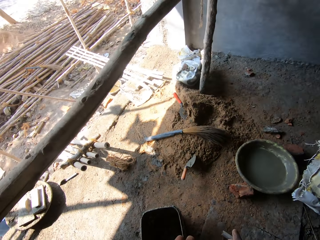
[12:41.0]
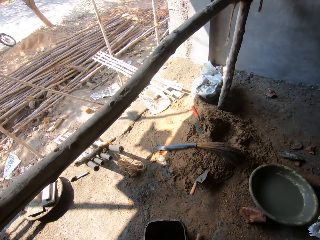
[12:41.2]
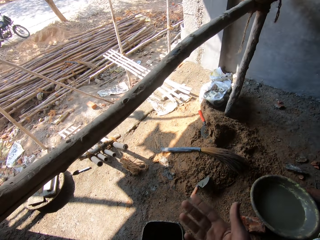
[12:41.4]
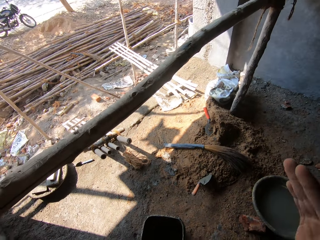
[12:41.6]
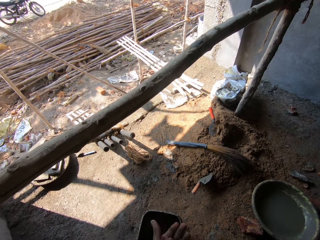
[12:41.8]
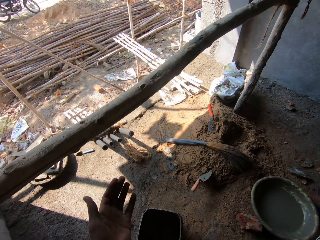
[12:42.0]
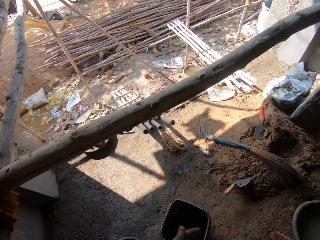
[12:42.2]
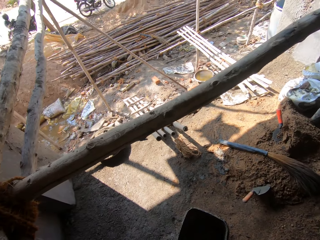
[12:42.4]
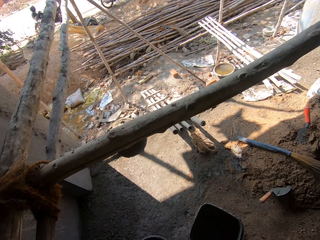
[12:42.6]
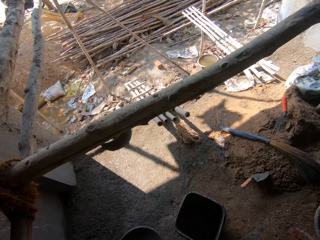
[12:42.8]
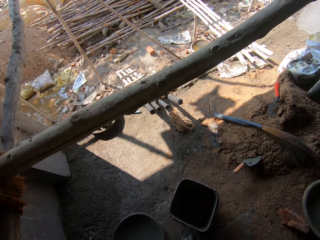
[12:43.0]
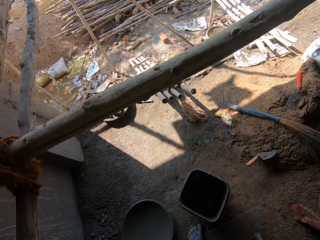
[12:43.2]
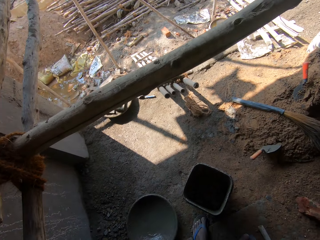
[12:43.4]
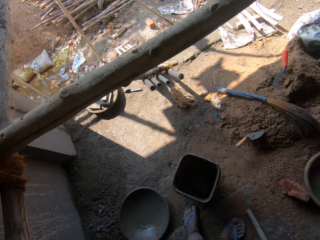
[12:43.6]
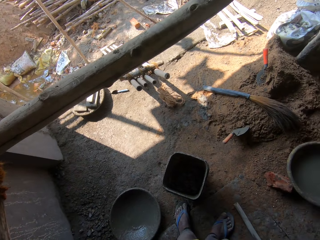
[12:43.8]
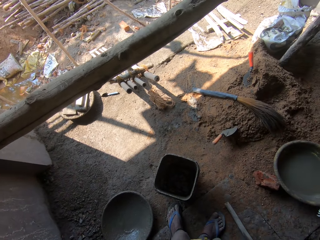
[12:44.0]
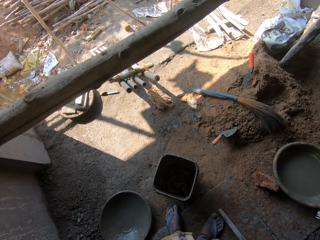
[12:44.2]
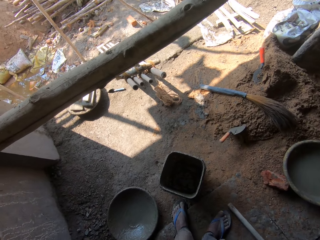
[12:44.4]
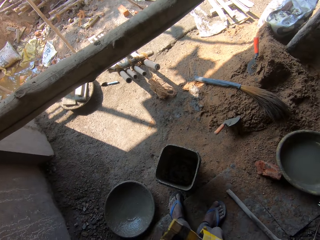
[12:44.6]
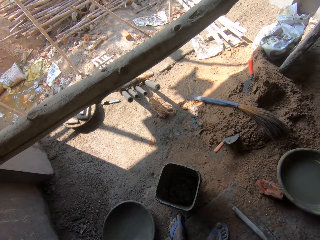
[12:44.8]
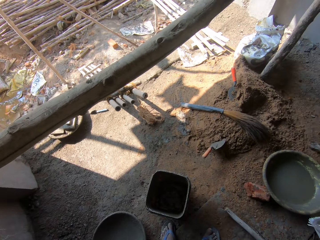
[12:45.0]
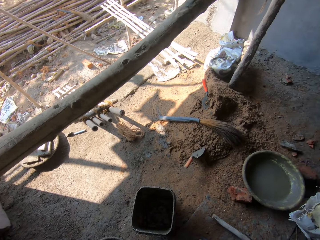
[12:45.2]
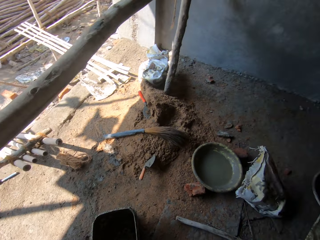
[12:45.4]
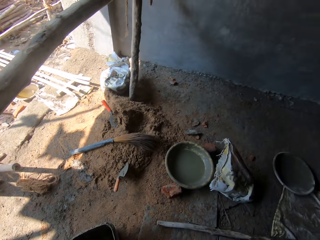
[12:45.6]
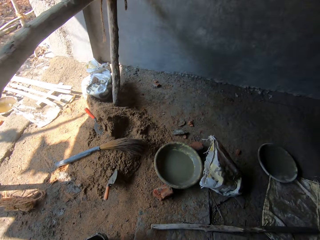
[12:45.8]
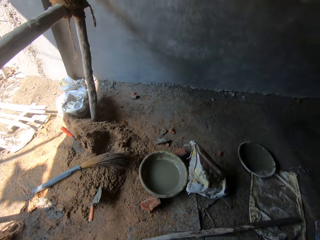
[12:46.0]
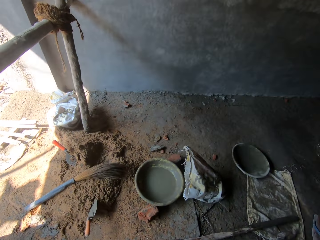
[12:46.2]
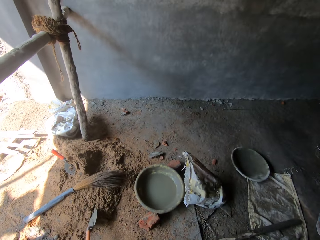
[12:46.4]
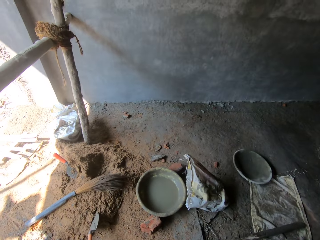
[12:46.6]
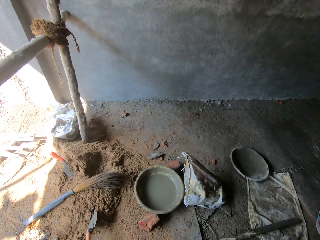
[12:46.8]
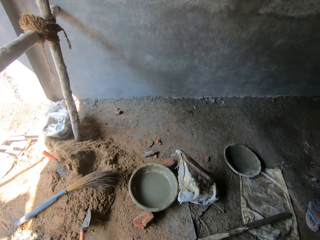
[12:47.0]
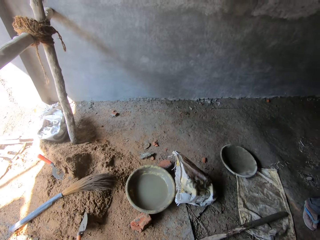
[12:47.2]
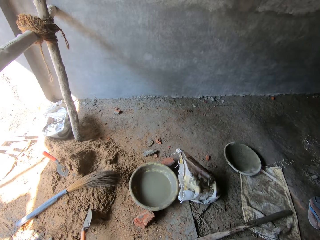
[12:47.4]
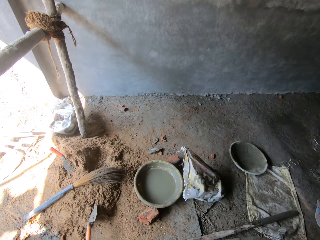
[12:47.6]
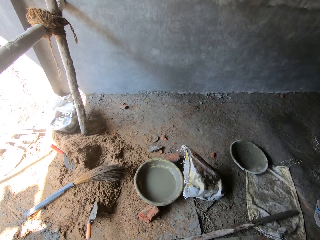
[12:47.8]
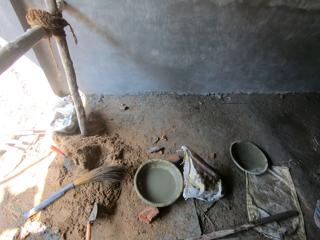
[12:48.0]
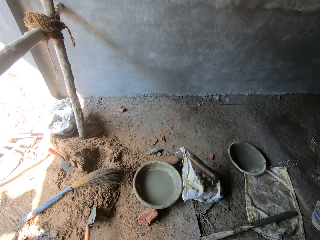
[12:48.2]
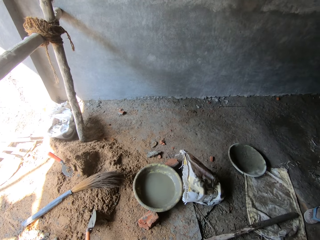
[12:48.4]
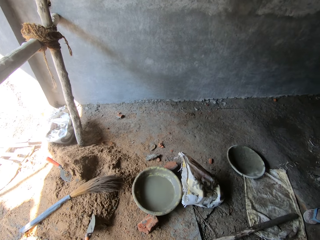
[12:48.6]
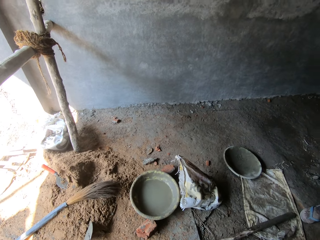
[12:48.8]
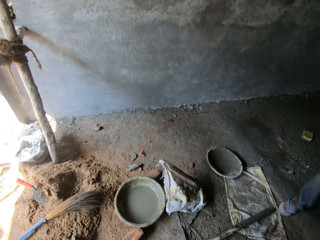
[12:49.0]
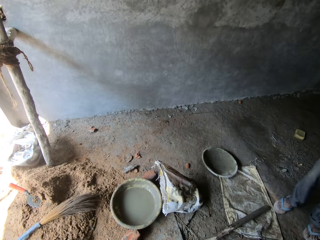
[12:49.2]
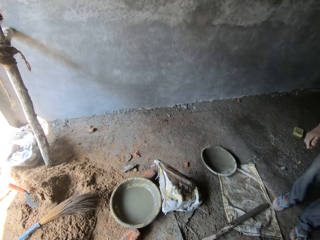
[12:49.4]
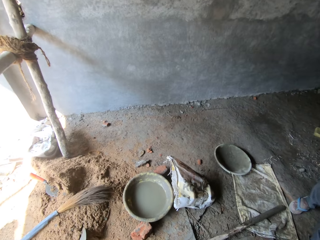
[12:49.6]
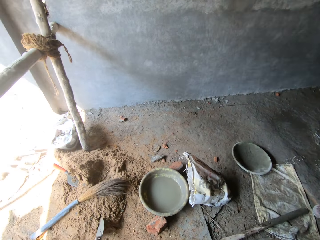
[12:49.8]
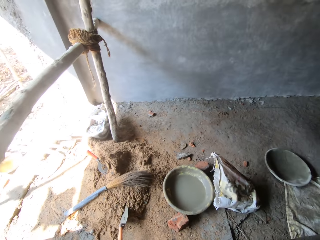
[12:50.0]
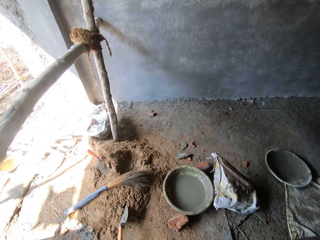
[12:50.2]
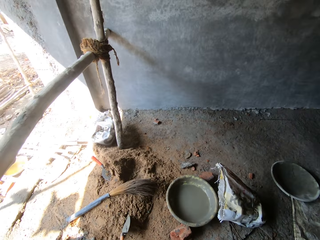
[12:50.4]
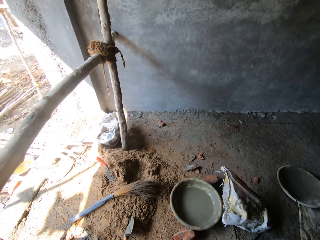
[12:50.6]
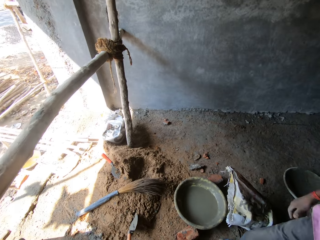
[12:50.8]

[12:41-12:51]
The camera wearer hits hands together. They look on the floor. They look right.

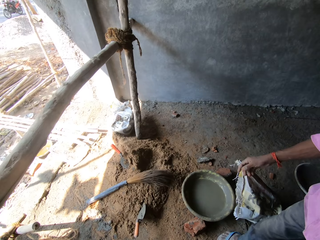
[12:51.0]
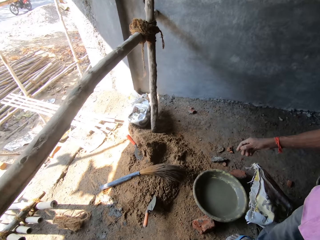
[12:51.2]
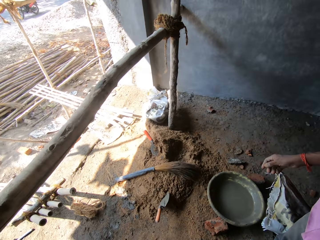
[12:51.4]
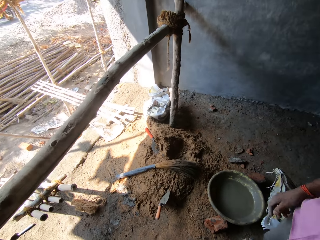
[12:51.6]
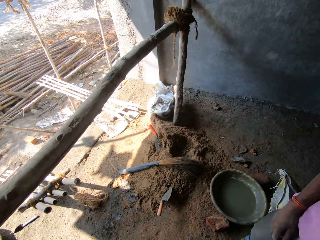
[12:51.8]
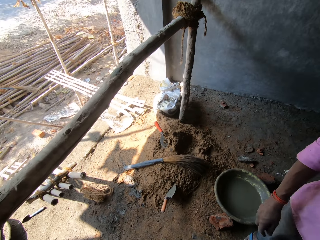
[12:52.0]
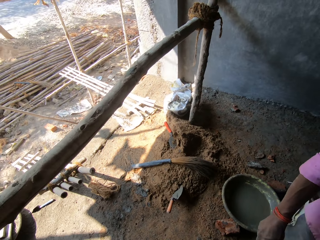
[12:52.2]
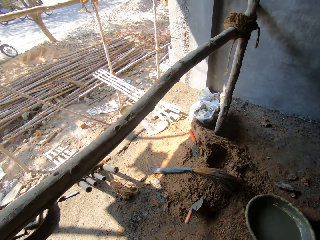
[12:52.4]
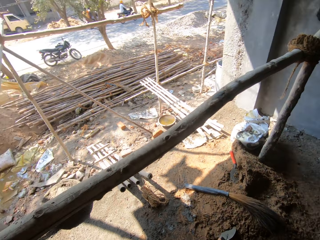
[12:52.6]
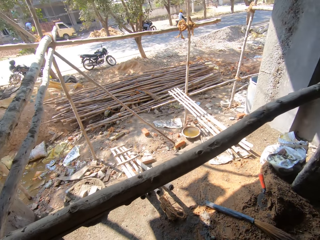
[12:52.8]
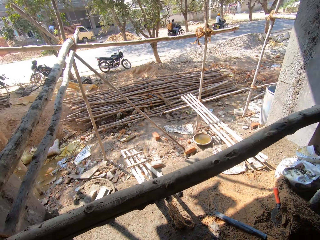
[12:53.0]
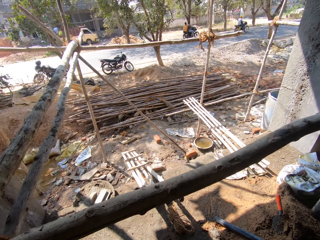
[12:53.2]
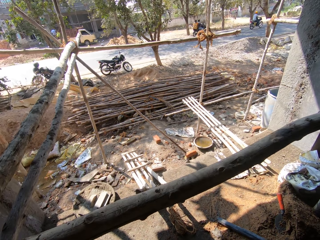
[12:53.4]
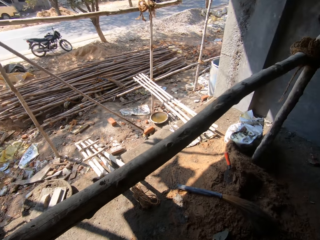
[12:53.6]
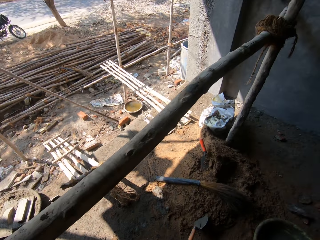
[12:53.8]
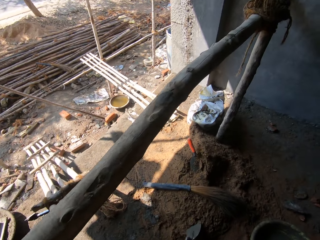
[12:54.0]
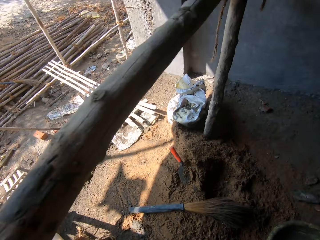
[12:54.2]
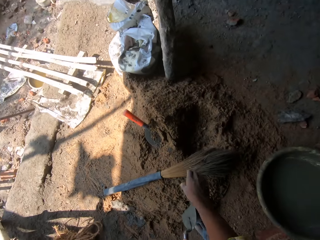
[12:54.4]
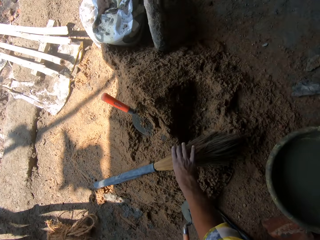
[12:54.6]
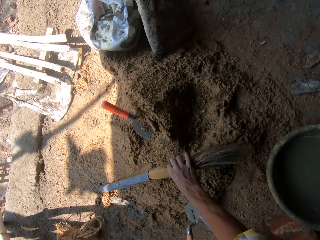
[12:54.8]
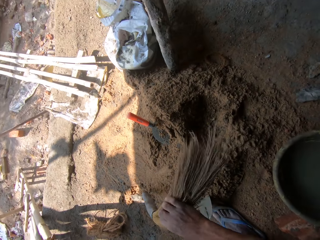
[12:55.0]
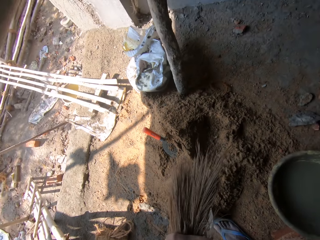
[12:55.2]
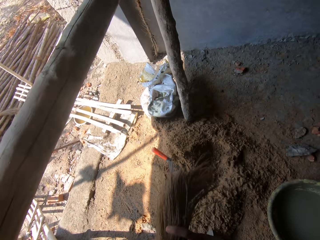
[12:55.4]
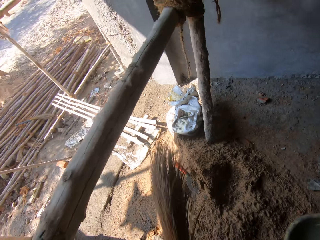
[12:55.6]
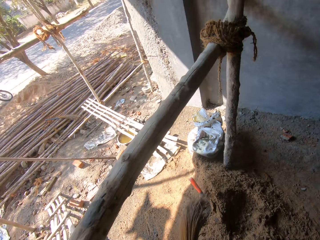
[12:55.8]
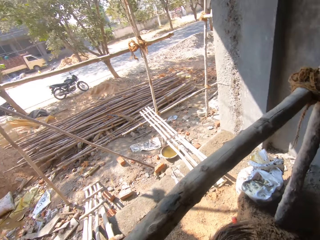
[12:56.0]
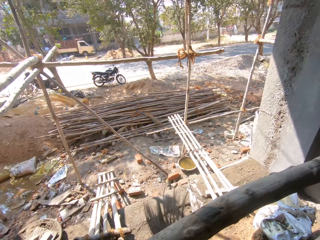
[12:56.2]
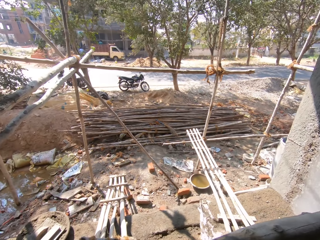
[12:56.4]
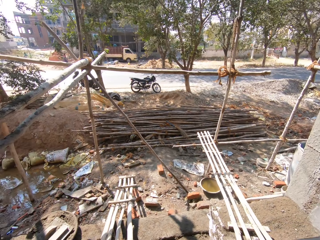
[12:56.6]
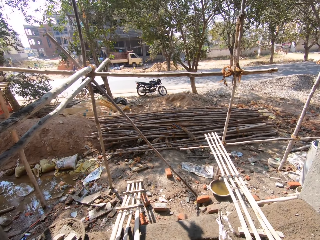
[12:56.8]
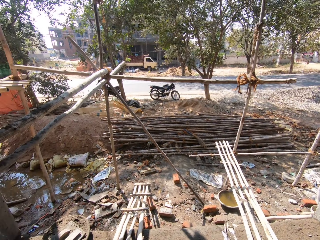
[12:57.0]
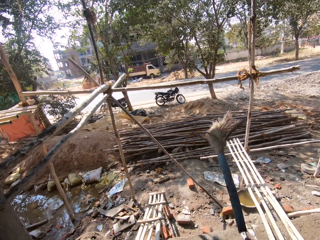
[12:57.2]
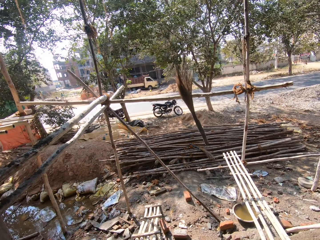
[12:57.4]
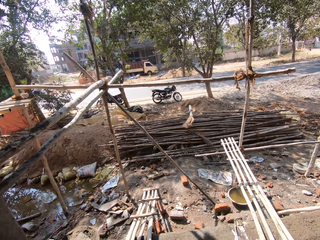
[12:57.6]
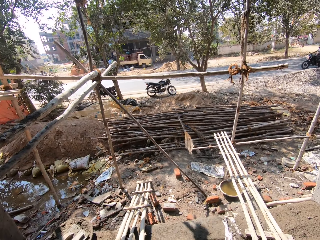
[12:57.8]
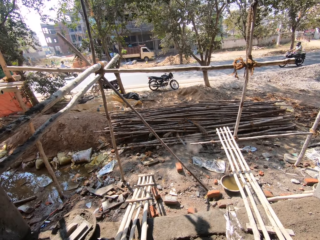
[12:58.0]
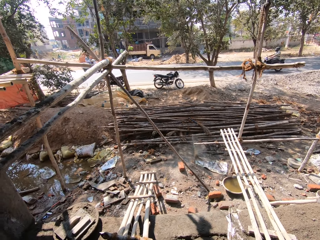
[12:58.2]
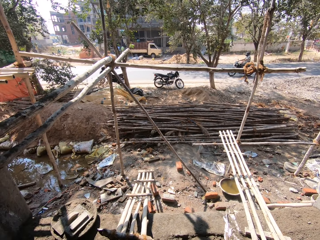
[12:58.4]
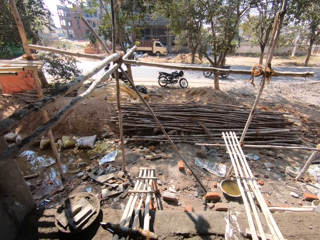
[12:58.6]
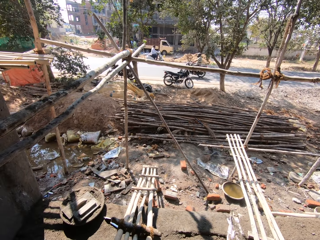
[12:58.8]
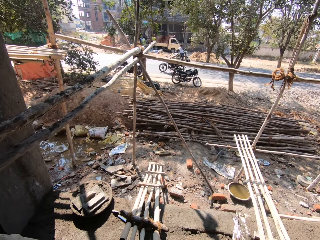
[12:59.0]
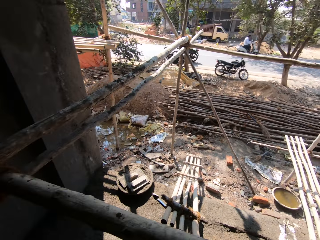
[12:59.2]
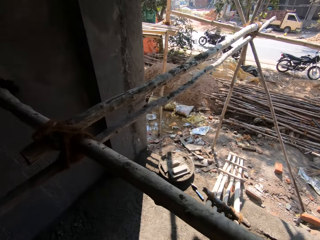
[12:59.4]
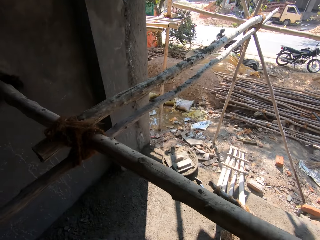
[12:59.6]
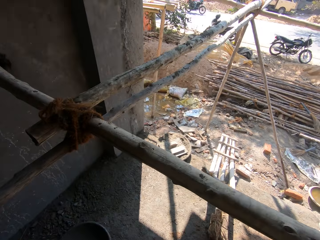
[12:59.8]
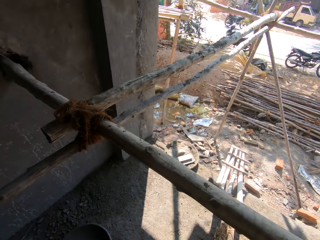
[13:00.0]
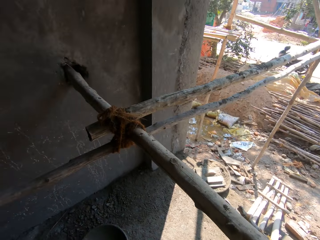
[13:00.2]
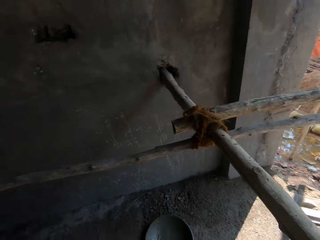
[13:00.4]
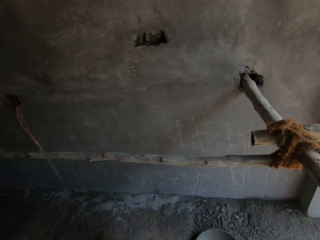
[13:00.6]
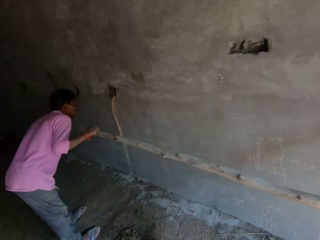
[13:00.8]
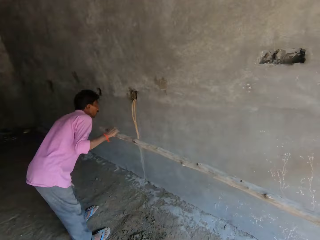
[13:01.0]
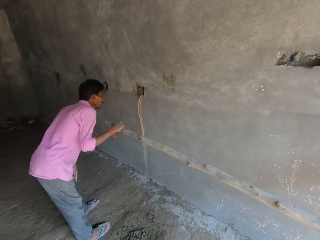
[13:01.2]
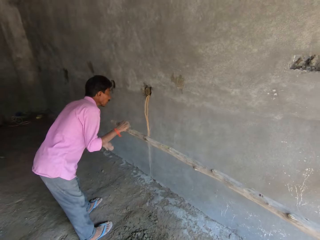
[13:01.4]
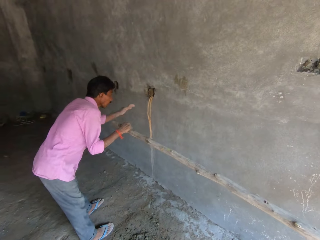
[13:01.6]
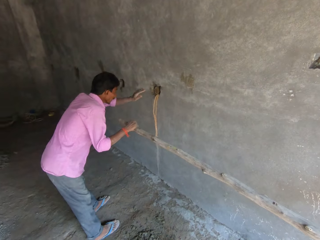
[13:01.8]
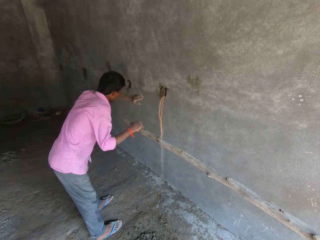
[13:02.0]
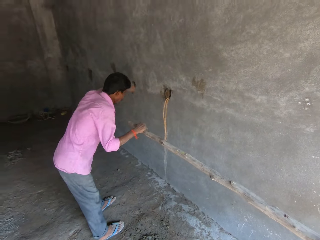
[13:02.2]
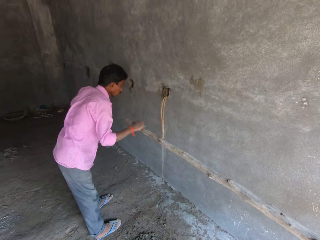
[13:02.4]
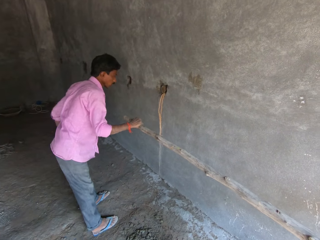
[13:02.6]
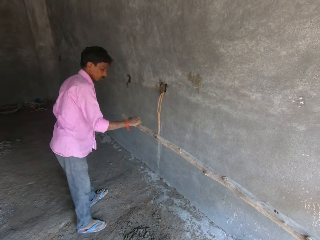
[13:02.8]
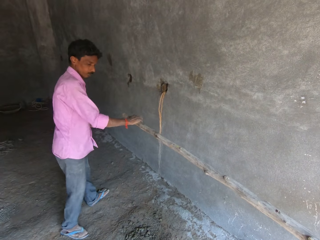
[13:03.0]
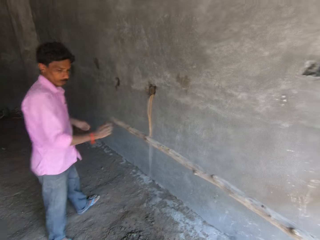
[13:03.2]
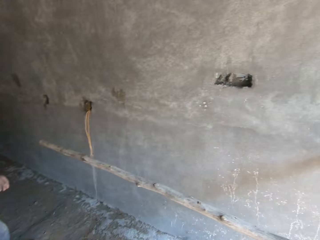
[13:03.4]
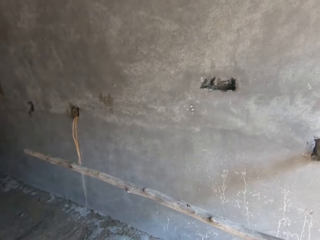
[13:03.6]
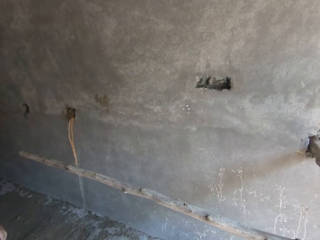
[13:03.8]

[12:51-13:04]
The camera wearer looks forward. They pick up a broom. They look forward. They throw the broom down the building. They look left. They turn left.
